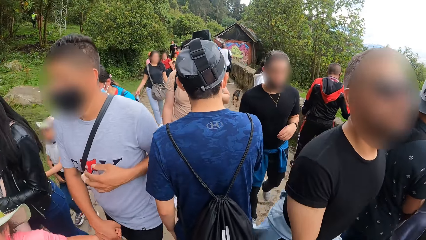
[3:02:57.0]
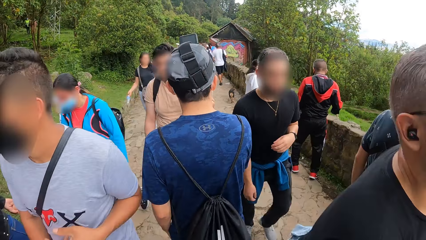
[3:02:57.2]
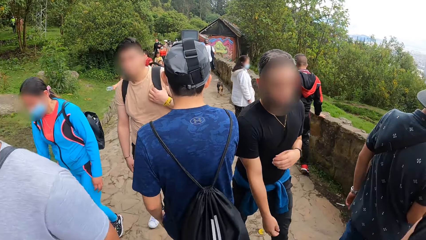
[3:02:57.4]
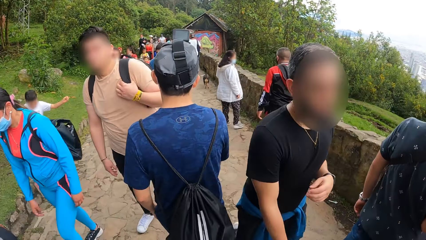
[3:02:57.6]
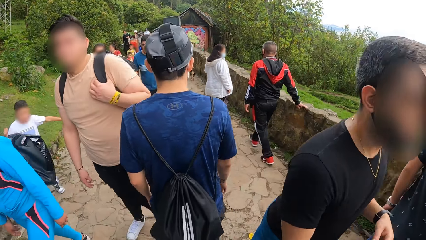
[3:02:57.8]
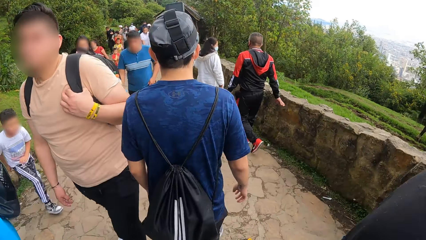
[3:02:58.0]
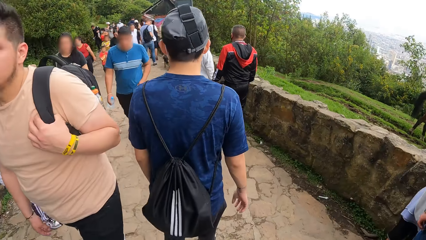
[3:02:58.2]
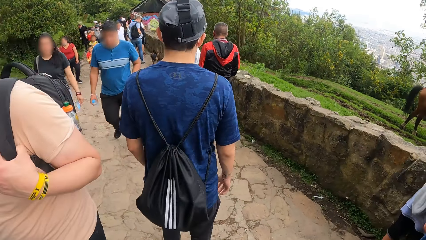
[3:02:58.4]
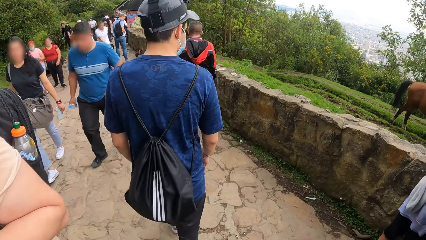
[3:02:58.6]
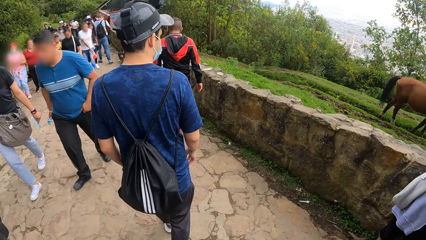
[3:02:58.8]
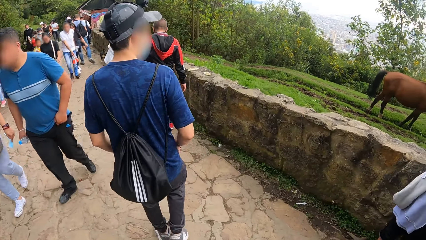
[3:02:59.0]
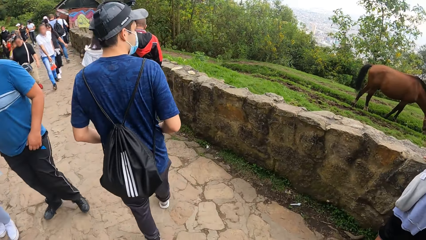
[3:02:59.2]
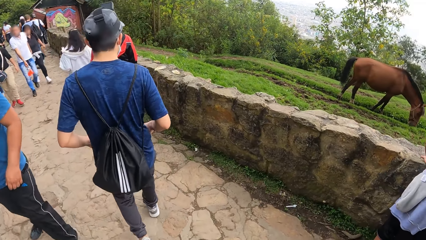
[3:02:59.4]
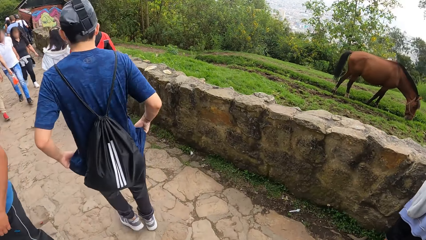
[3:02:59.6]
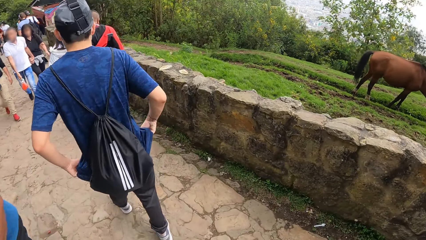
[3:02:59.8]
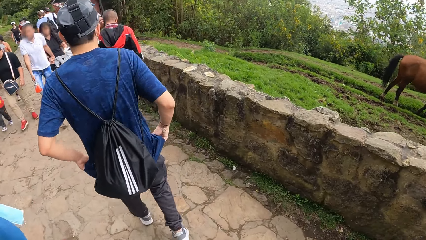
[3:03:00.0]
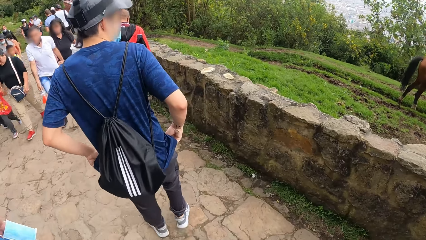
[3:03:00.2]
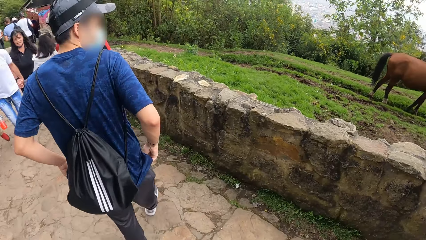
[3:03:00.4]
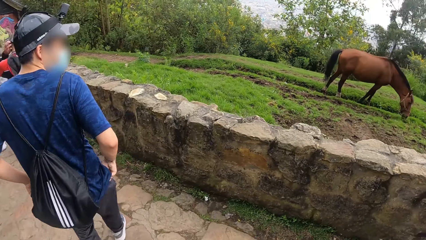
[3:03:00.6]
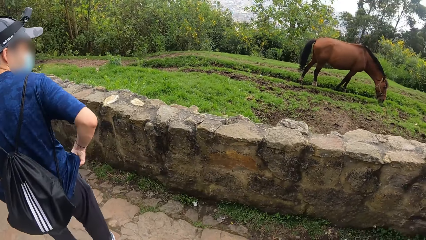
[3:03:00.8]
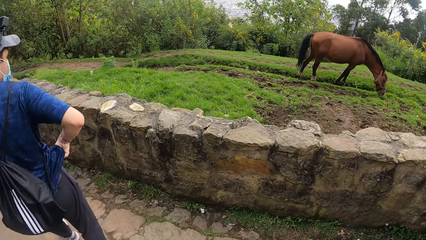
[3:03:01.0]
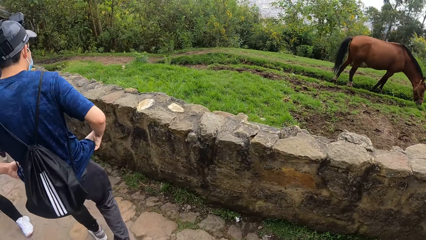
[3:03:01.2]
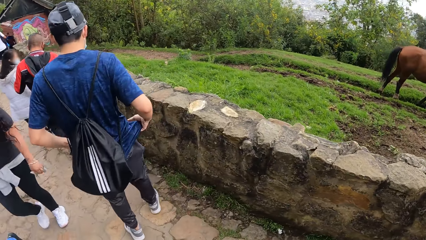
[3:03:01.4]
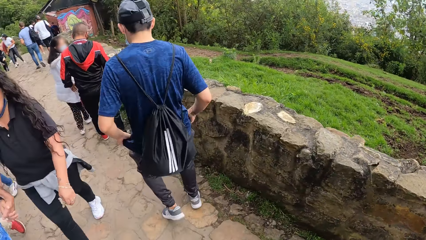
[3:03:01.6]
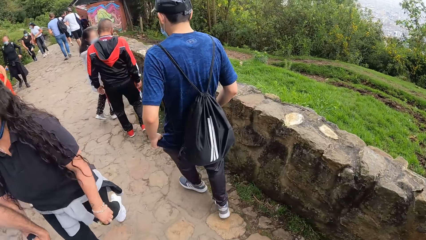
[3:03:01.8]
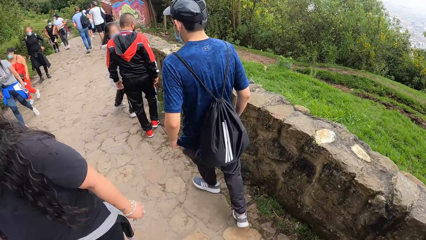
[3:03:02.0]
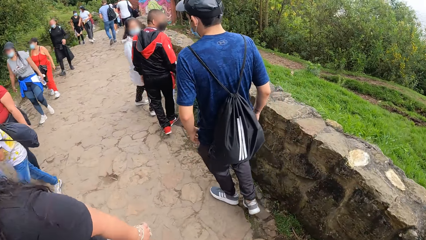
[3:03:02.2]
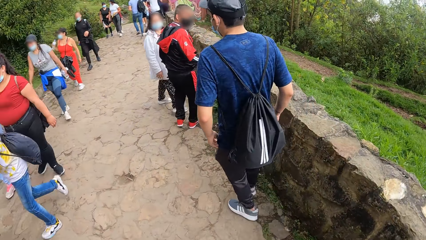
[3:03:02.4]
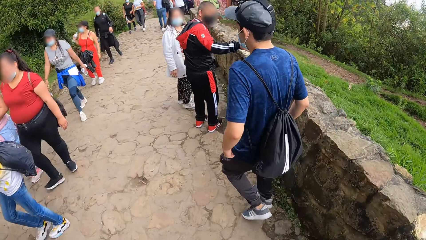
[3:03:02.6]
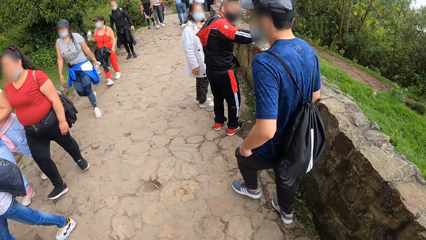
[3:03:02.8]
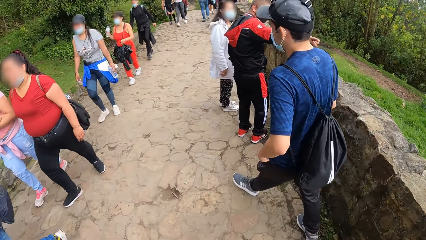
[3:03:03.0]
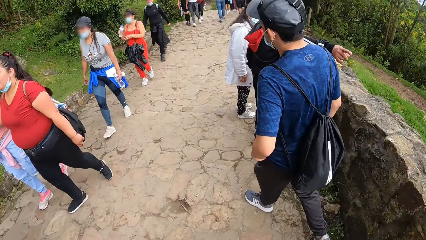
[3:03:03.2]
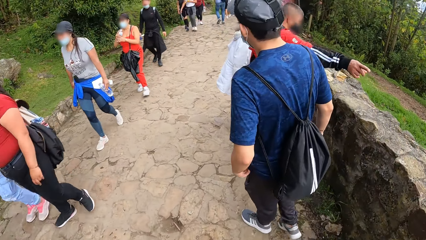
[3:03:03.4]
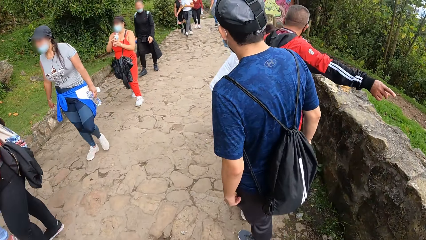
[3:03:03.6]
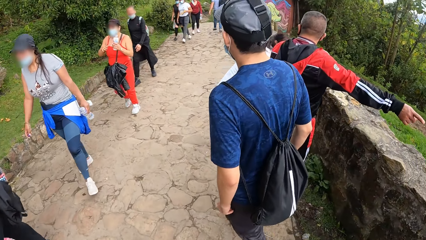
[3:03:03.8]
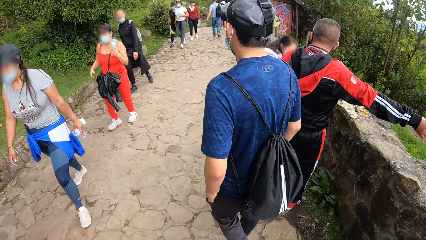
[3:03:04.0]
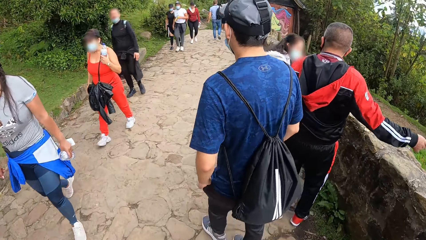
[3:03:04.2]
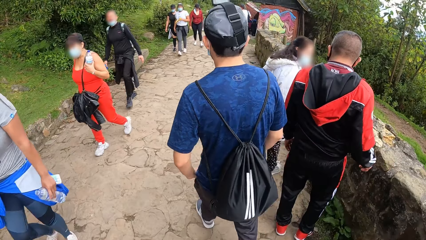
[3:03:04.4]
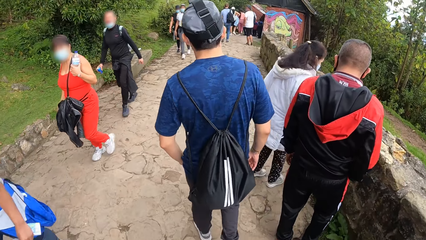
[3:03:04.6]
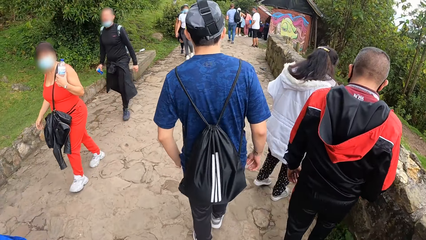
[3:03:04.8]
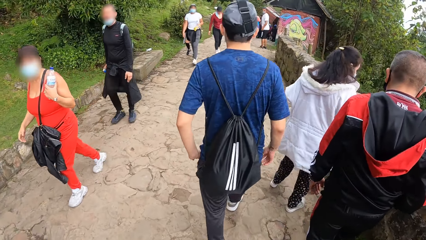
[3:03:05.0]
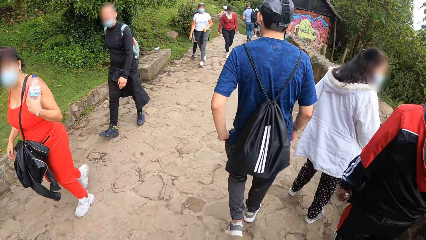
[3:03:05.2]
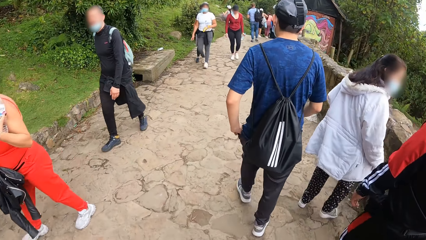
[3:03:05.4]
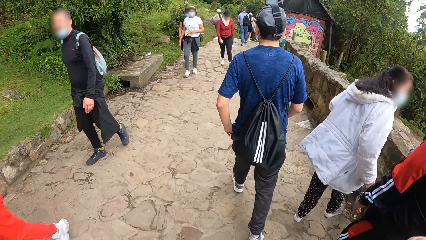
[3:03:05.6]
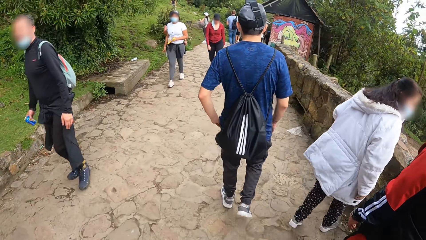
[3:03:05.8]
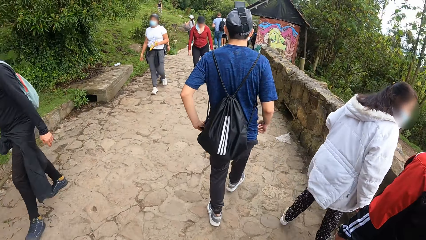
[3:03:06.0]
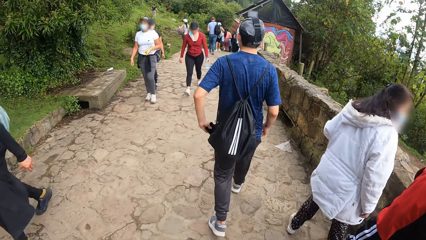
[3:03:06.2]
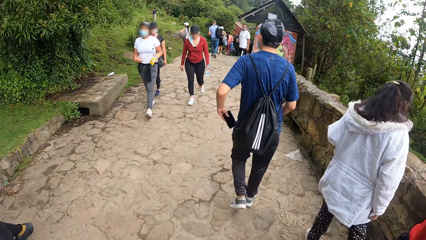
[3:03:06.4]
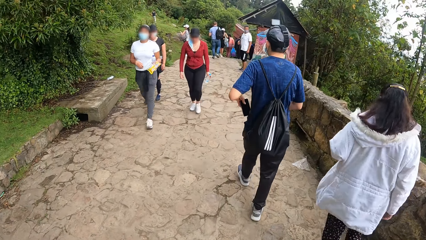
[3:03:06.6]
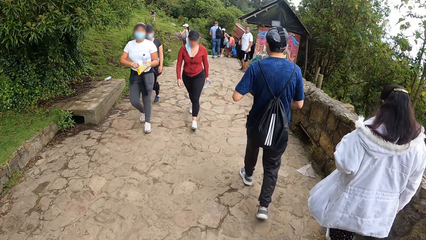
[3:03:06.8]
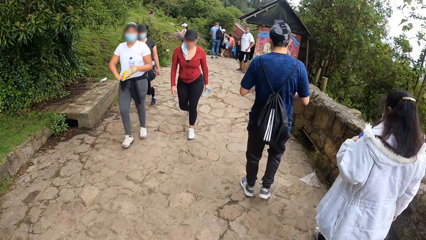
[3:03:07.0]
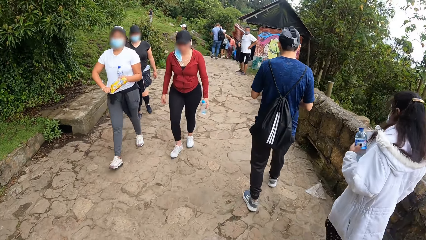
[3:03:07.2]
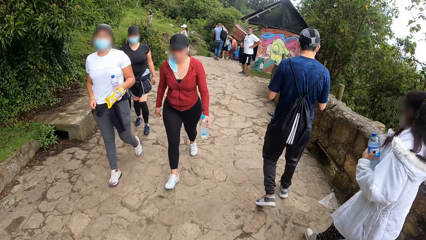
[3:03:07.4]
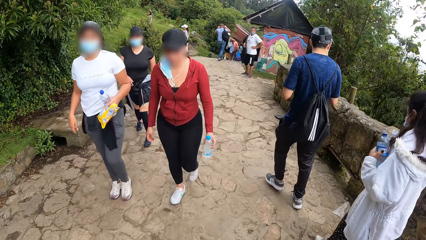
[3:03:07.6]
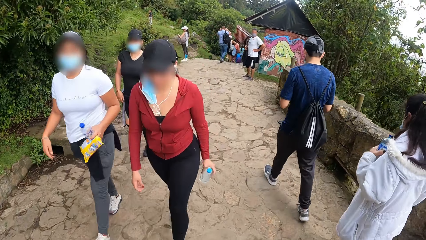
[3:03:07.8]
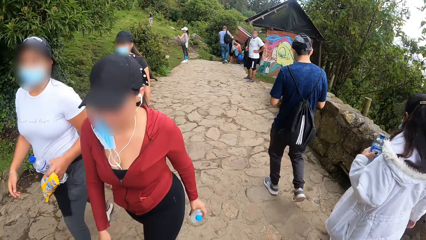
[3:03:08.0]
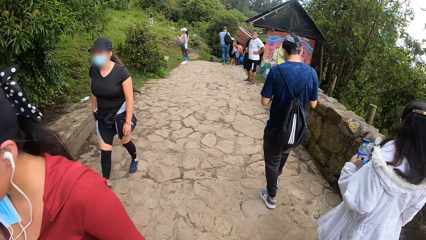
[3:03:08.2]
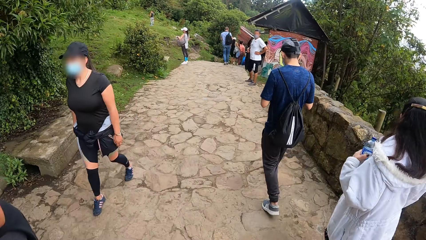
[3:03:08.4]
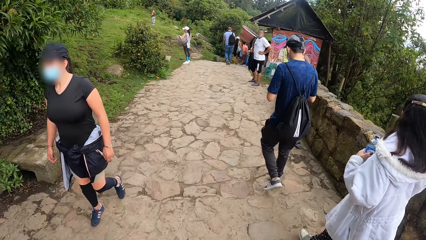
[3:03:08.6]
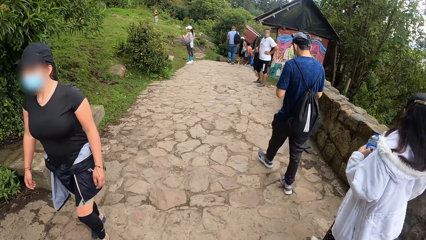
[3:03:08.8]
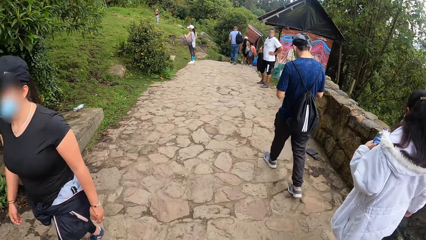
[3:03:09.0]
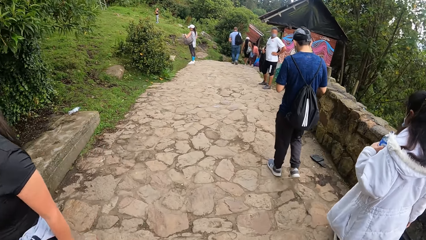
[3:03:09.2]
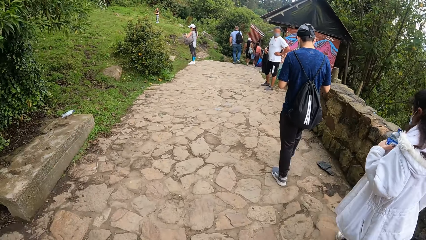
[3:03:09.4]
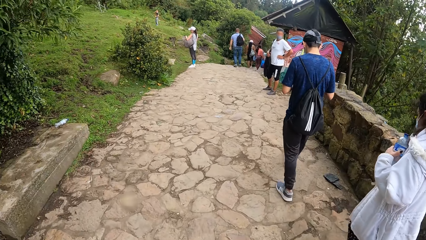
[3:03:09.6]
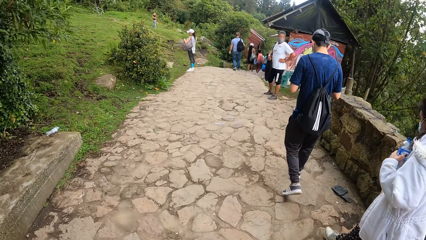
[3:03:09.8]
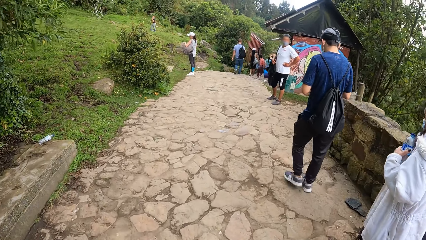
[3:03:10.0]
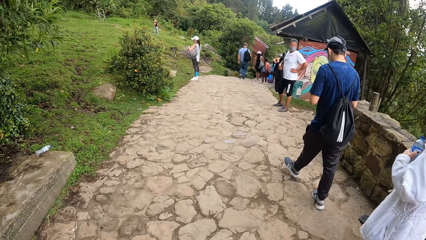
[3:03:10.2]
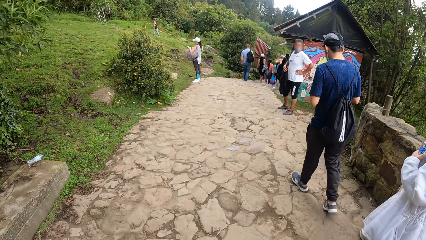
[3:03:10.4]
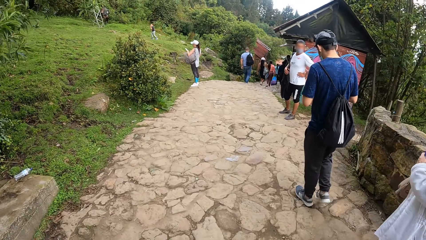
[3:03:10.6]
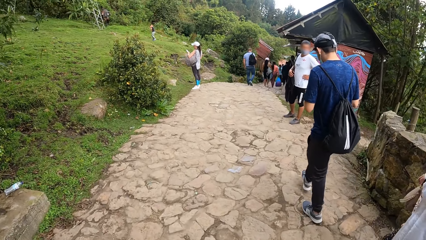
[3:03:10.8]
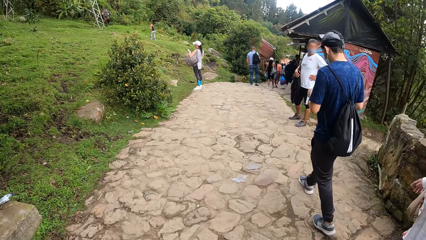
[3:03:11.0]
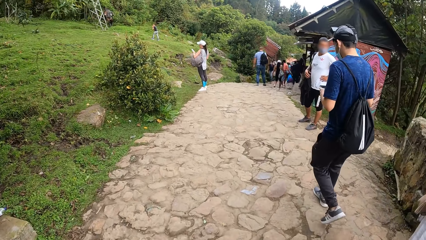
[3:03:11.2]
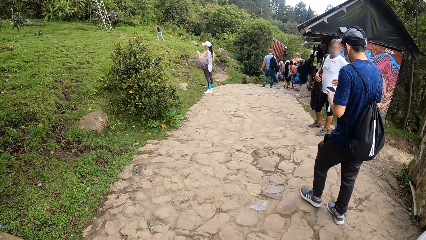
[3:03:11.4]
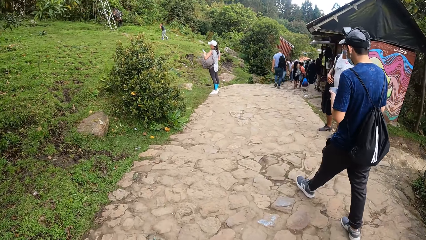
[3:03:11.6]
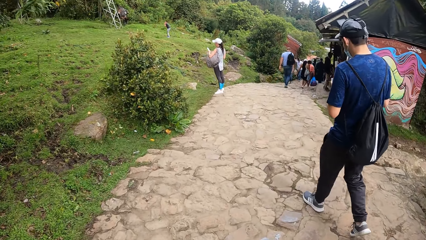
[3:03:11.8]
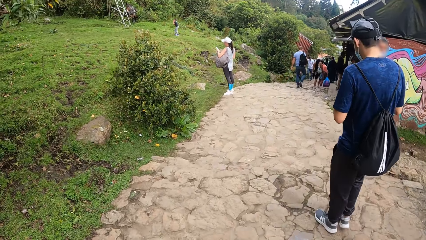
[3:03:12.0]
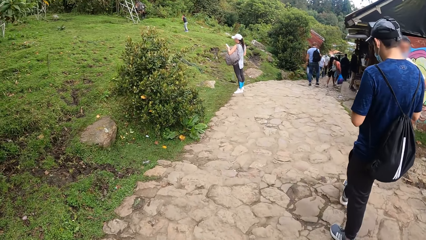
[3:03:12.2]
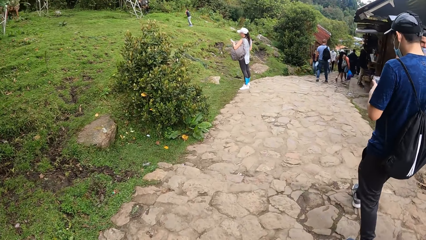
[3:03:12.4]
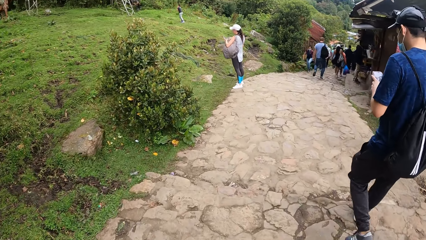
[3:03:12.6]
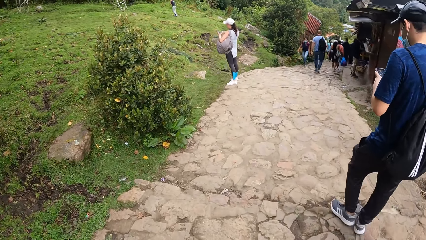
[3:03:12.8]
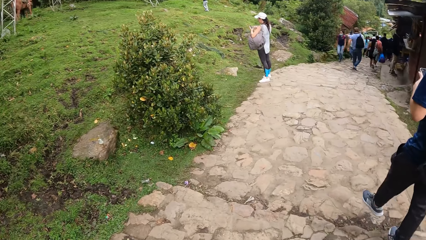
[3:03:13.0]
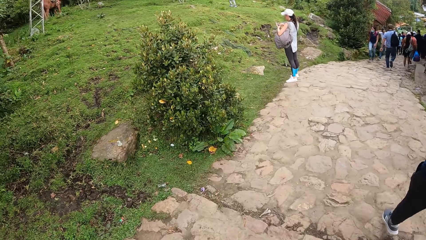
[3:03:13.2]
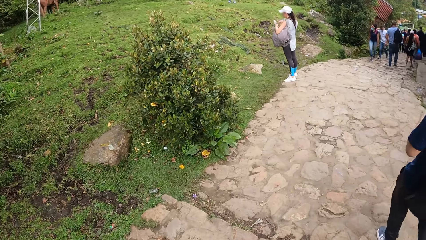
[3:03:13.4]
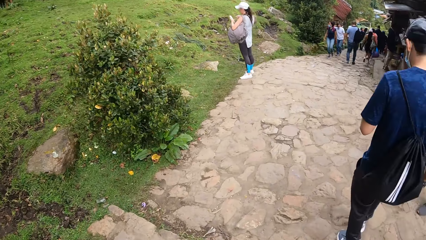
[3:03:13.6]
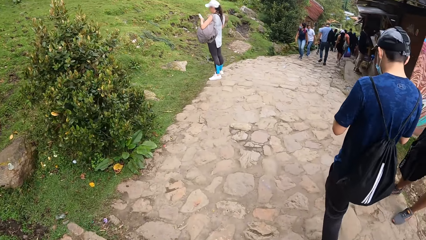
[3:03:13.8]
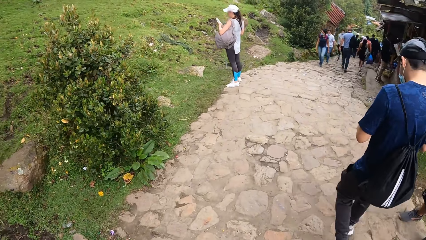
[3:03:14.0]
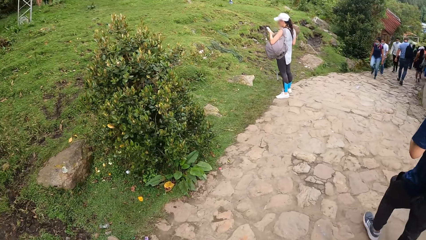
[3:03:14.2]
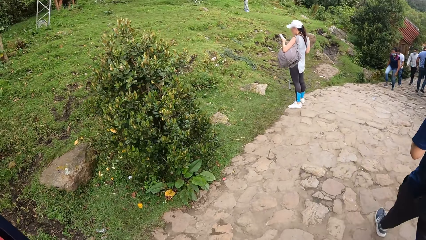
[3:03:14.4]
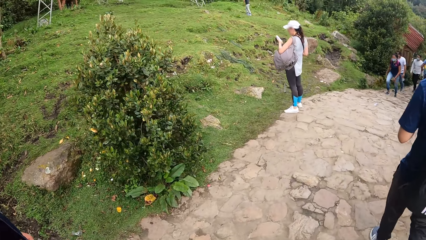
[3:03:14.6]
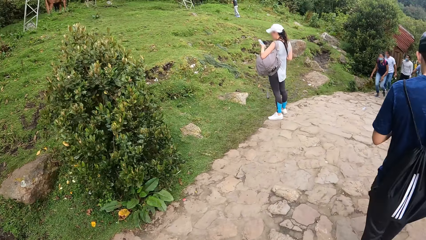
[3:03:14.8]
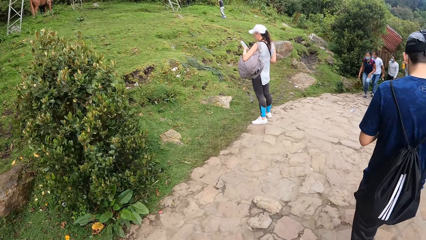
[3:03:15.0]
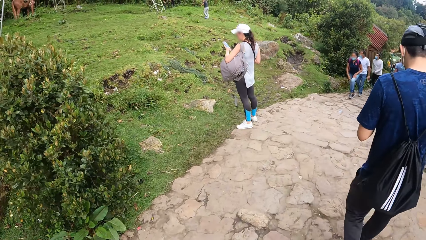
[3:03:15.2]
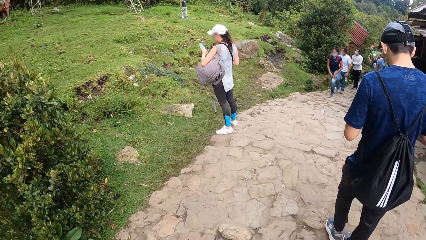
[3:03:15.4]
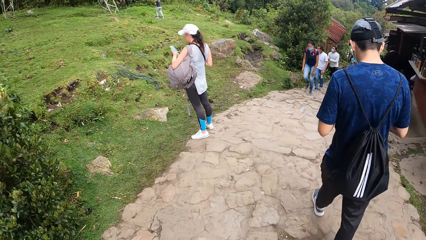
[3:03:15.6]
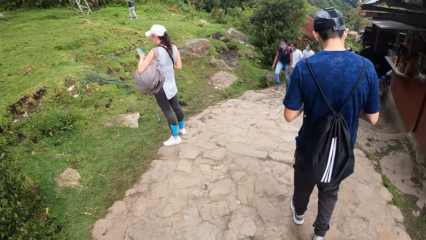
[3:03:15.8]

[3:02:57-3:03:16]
The man pulls up his pants with both hands. The camera wearer looks around. They look ahead. The man picks up a phone from his pant pocket with his left hand. The man operates the phone with both hands. The camera wearer looks around. They climb down the stairs and walk around.
